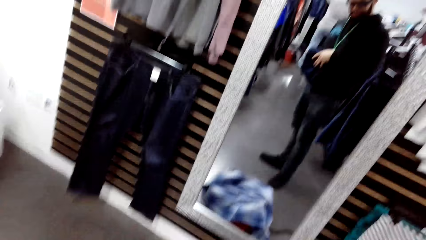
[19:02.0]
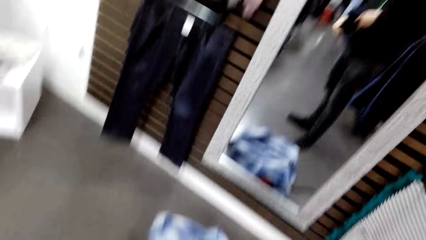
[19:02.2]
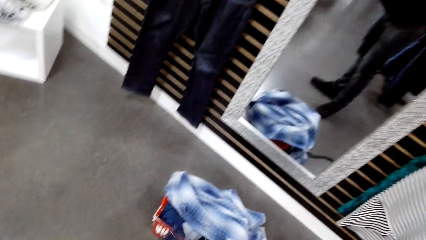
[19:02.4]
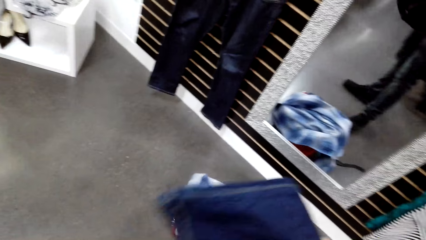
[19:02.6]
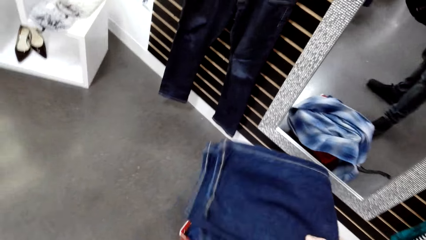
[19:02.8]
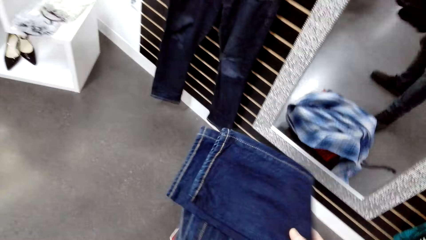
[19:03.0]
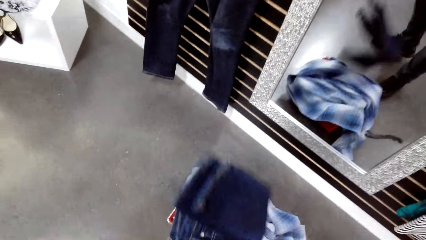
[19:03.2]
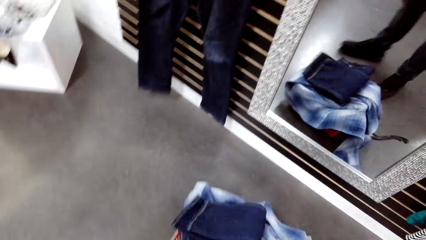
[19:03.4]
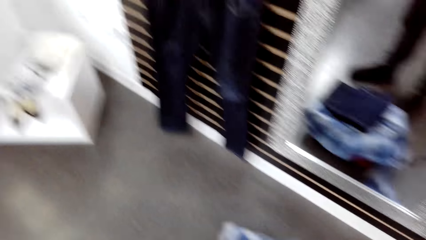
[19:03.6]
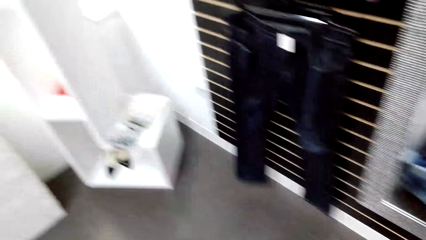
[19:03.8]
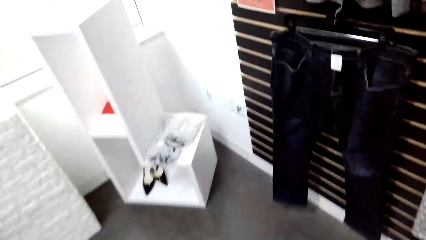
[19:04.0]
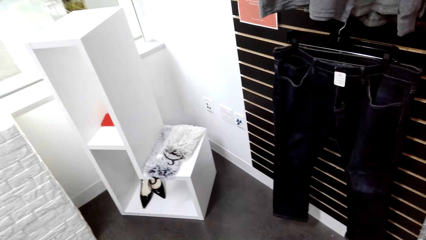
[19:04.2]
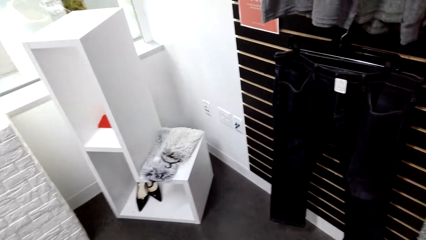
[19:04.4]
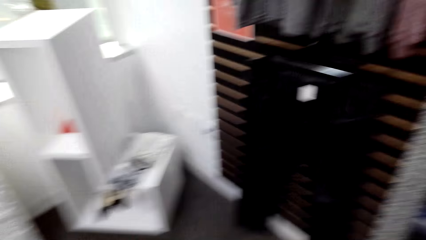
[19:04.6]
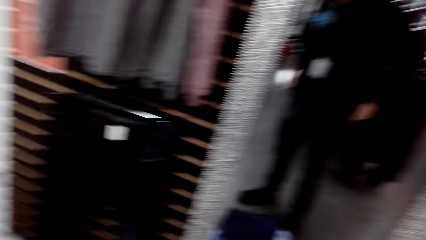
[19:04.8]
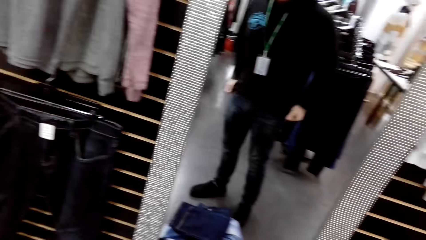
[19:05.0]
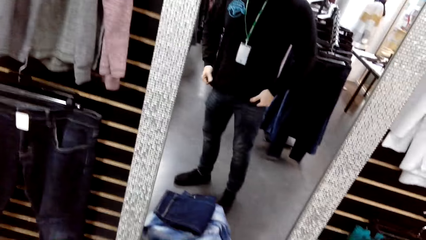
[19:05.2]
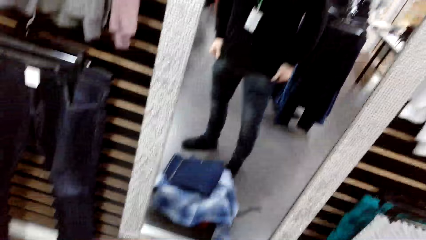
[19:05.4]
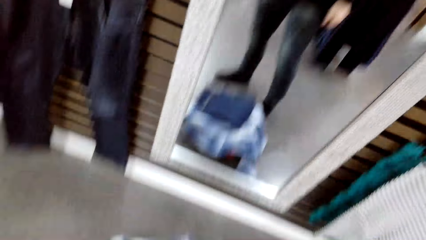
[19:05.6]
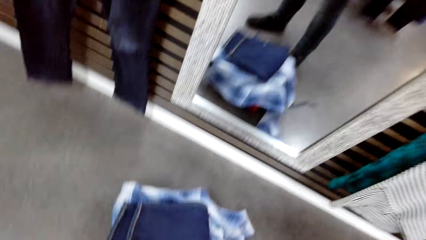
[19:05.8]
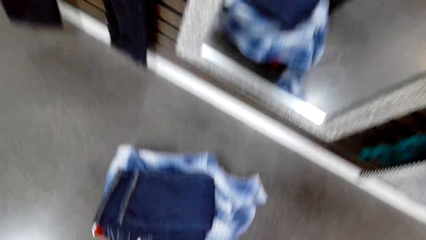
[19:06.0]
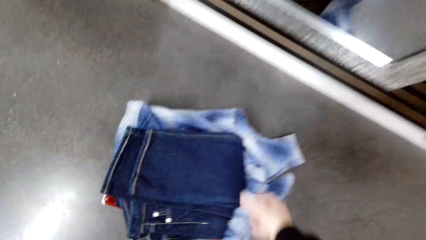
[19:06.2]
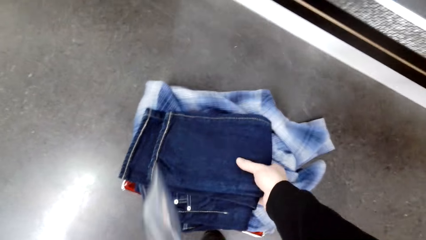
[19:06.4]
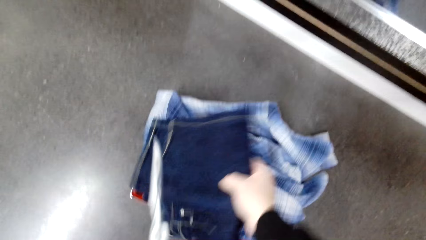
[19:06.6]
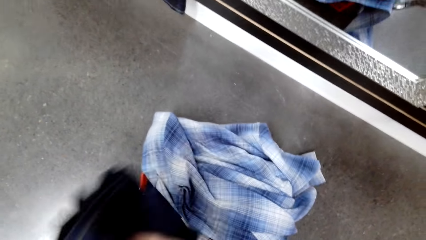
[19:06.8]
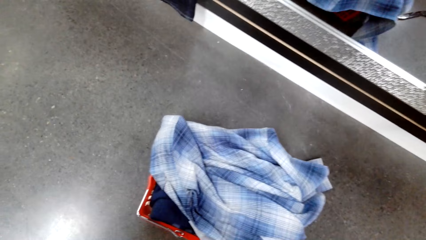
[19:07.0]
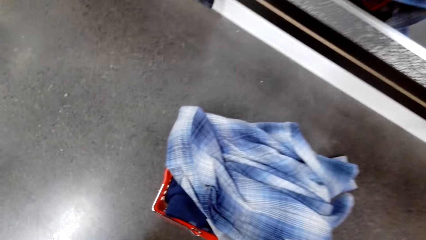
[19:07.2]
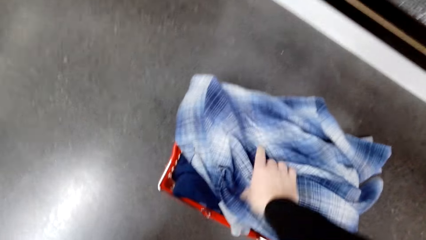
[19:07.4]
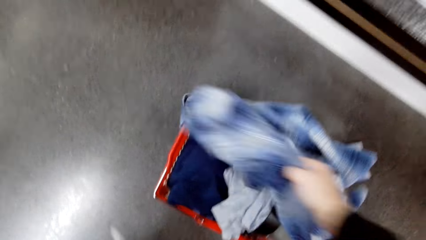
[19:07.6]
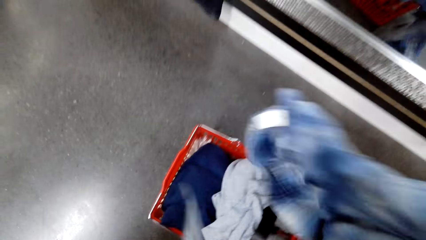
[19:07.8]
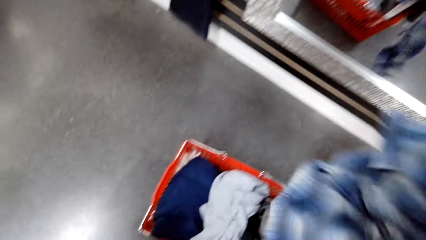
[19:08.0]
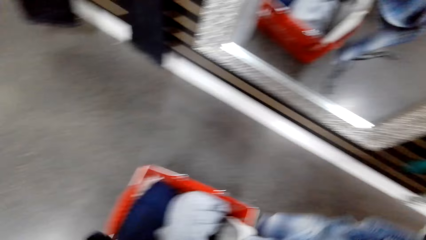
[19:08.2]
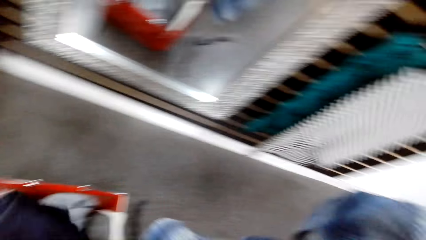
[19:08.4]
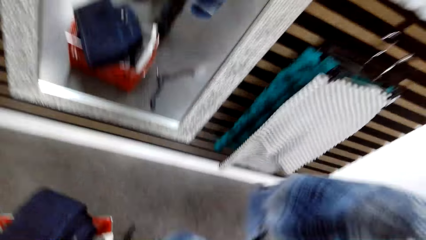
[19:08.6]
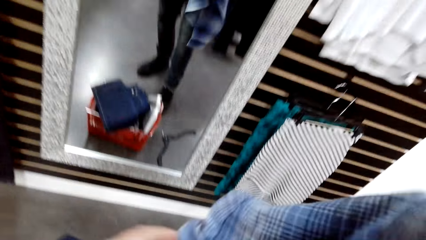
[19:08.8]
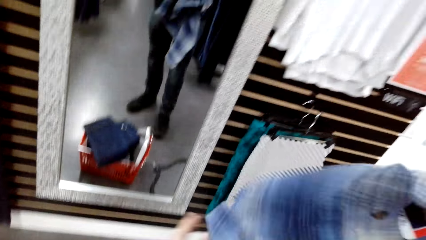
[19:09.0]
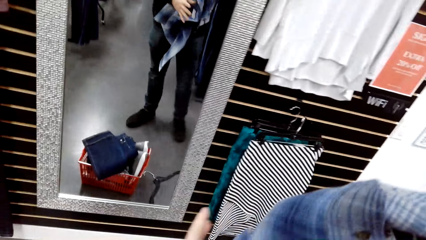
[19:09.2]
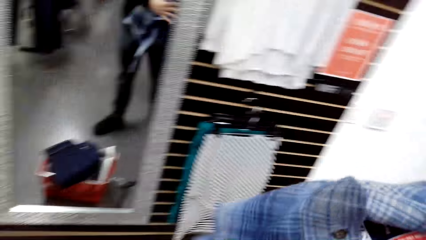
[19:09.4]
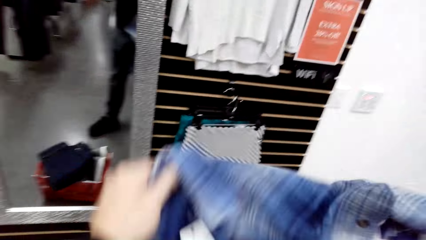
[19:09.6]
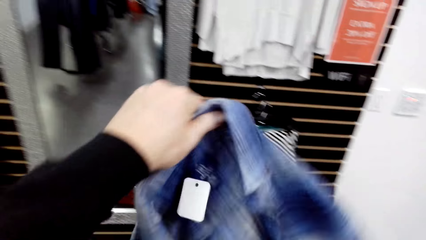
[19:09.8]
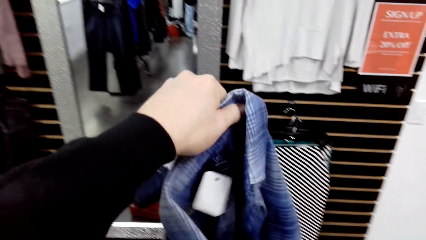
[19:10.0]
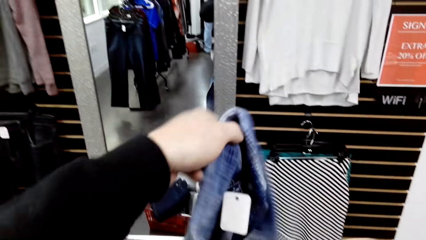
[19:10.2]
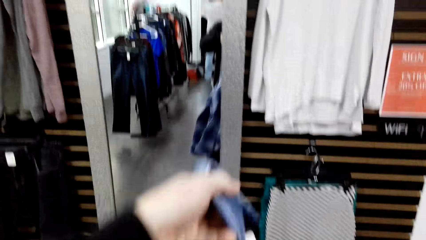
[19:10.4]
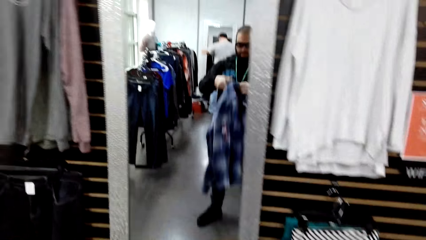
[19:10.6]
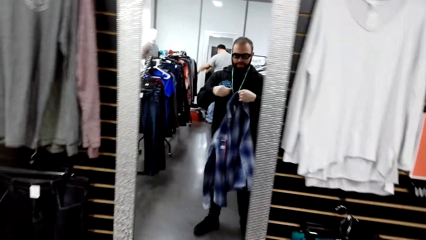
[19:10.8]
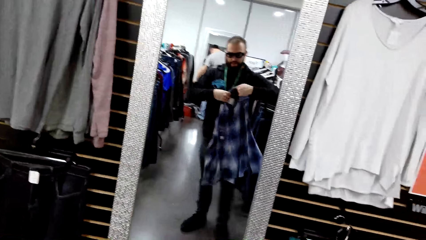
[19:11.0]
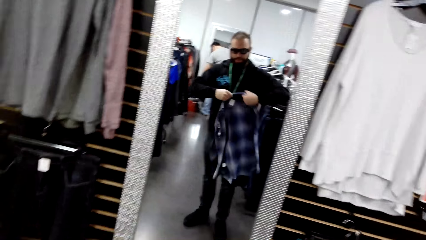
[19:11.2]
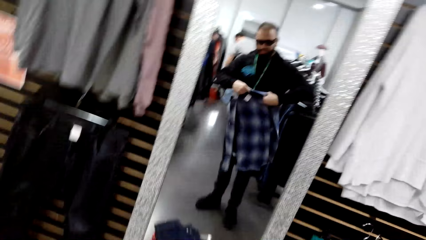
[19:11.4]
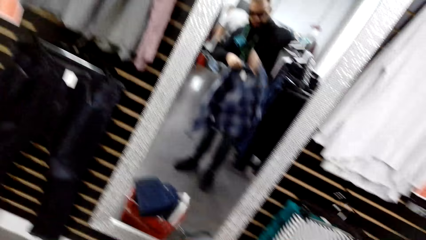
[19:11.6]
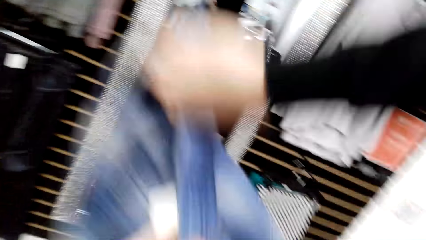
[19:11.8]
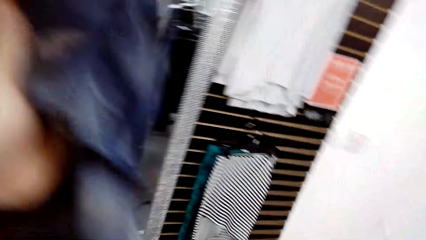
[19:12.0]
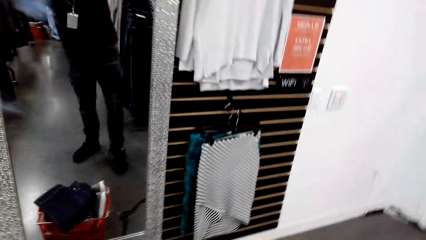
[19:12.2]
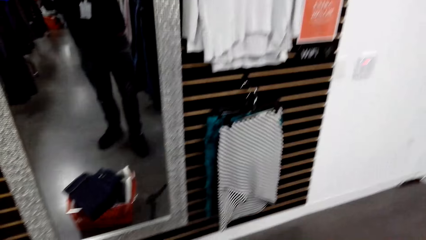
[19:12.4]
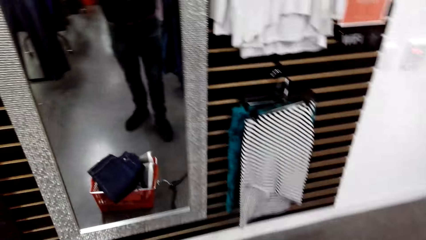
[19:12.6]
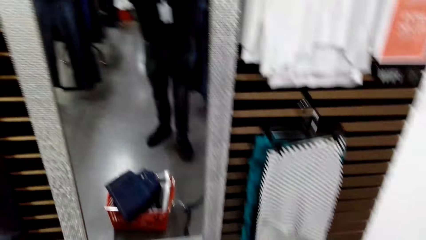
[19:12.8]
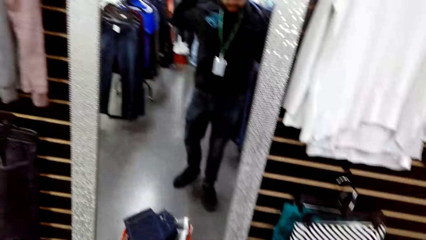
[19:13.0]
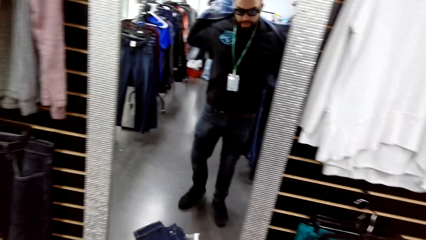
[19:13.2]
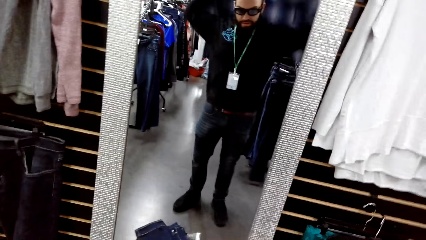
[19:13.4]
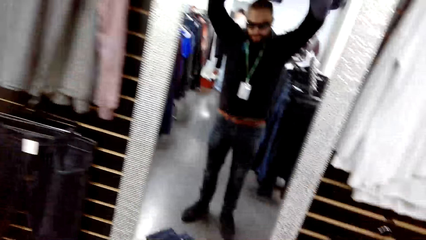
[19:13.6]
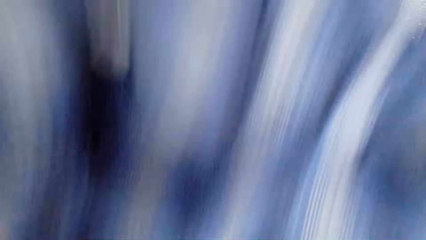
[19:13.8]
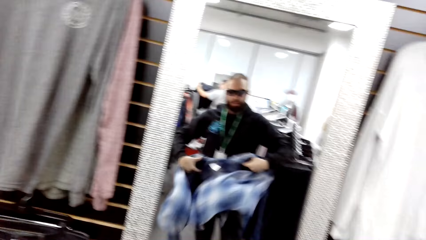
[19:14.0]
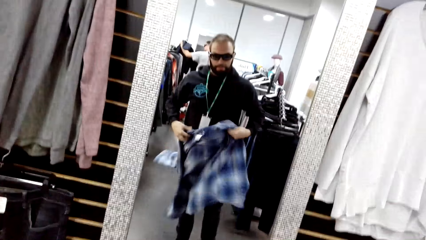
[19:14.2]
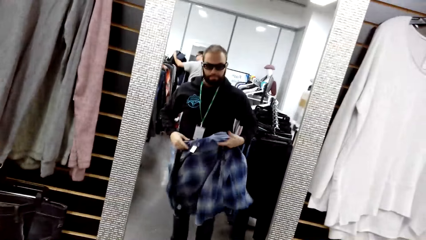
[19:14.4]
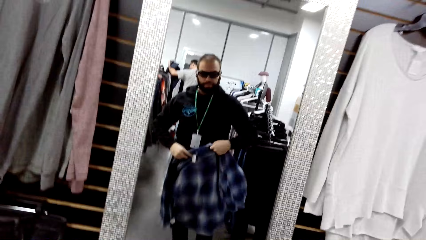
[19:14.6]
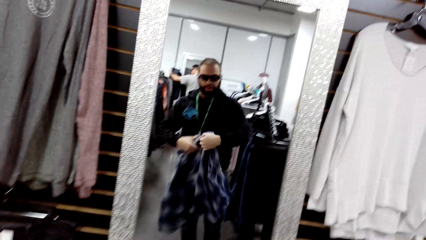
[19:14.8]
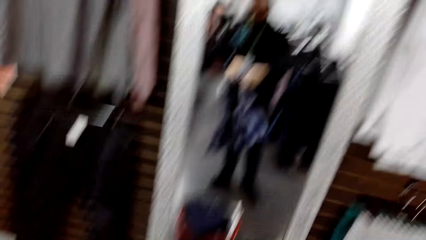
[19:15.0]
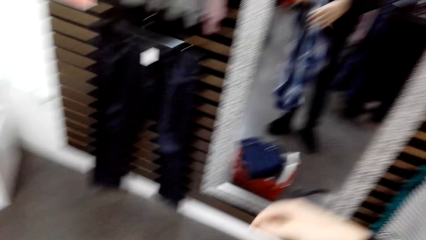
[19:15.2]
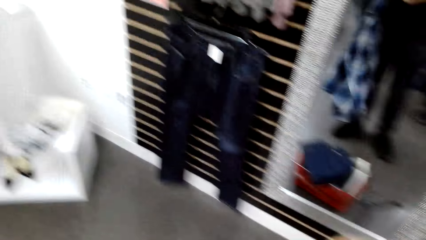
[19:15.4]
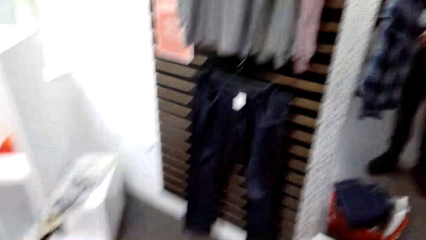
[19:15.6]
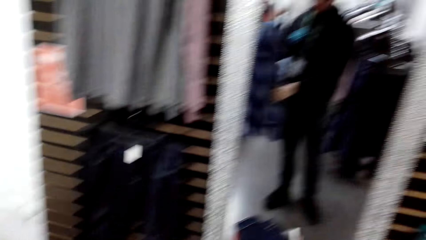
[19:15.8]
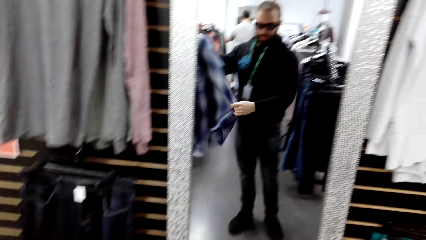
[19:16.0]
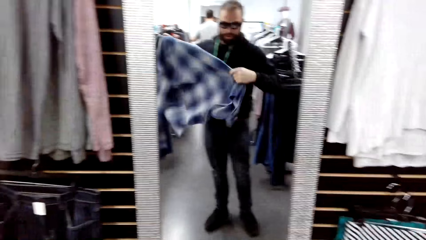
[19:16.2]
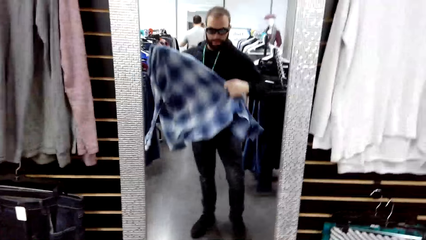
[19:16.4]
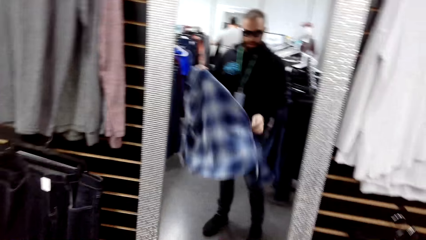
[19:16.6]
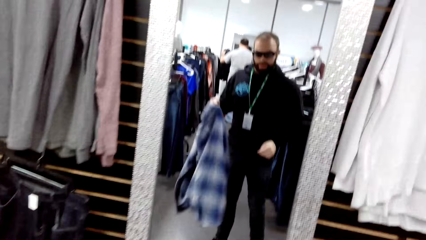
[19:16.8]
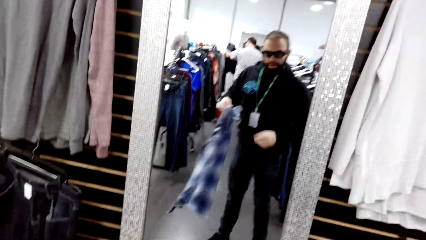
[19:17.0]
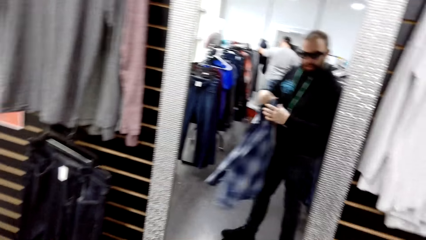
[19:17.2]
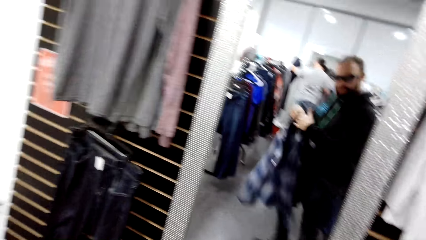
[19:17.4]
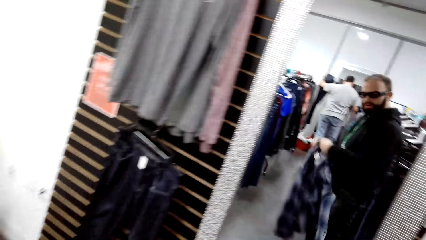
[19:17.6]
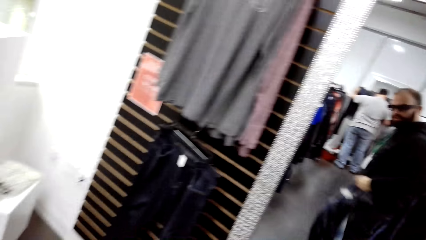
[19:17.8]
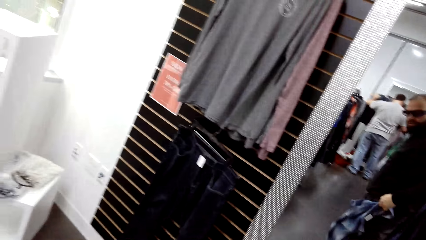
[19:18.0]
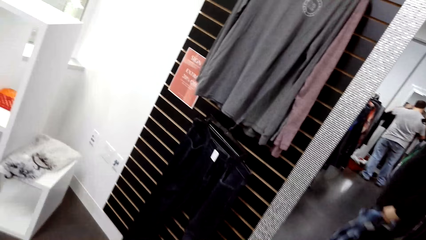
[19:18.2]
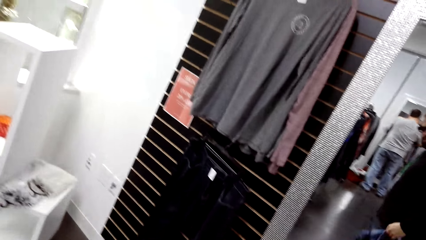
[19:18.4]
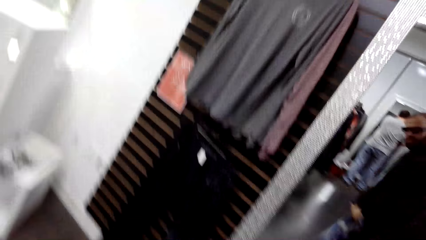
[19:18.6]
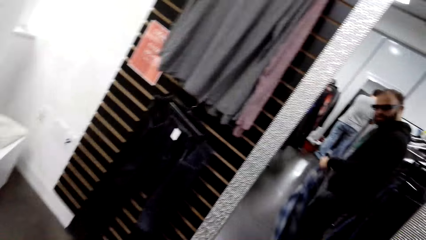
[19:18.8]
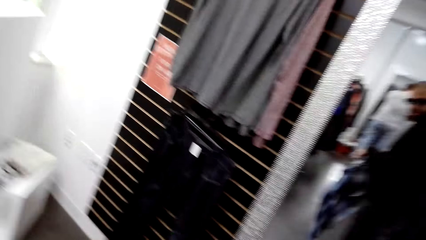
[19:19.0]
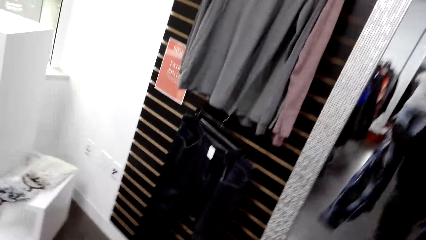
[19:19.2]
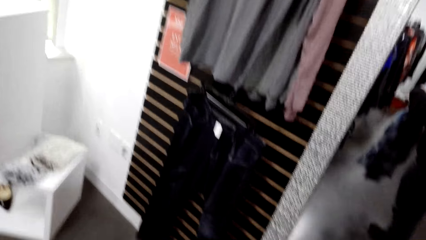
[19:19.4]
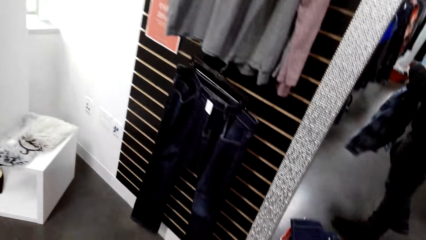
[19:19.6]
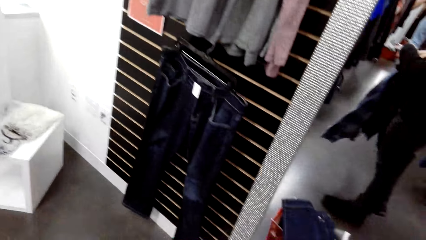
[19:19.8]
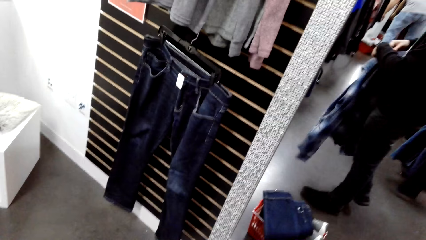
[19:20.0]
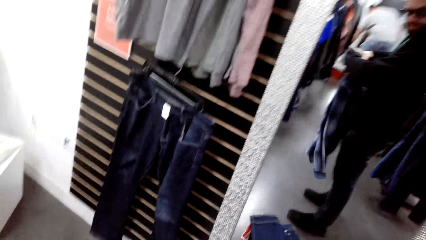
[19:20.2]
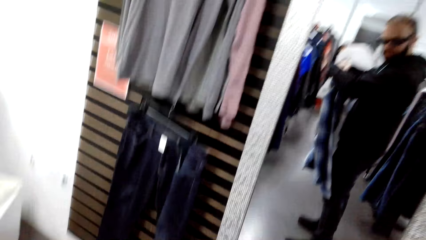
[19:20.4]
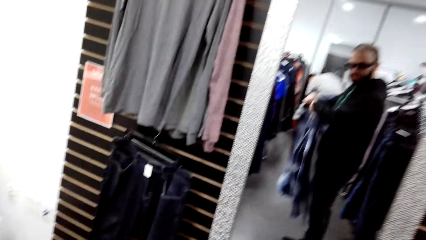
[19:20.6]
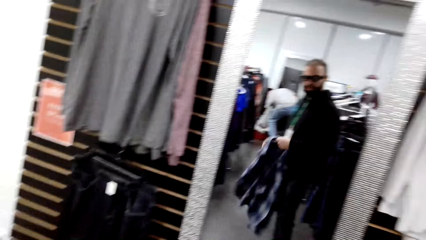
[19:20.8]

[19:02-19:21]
The camera wearer drops the jeans in the crate on the floor. He stretches his hoodie. He picks the jeans from the crate on the floor, picks a shirt from the crate, and drops the jeans in the crate. He holds the shirt and stretches the shirt on the mirror. He raises the shirt and holds the shirt.
